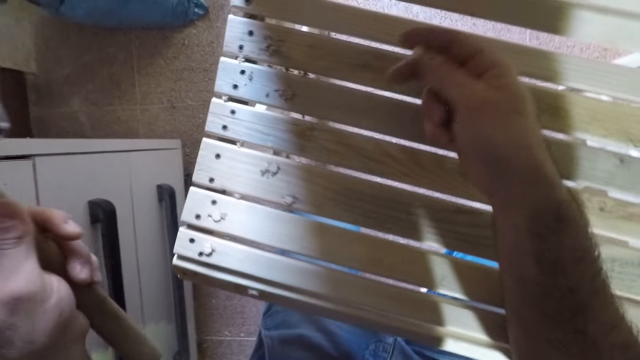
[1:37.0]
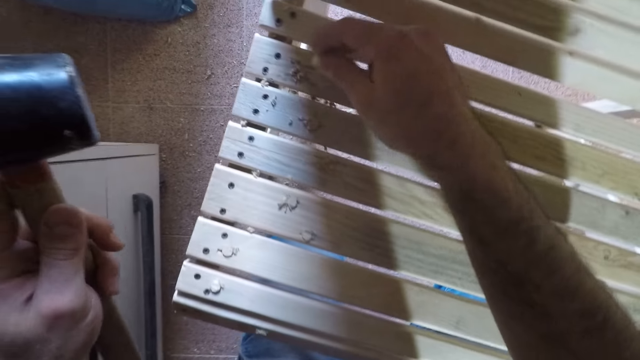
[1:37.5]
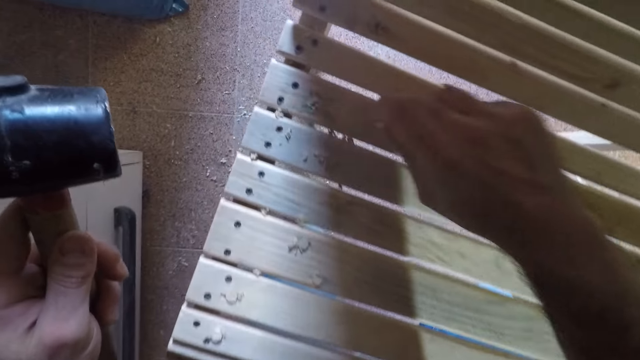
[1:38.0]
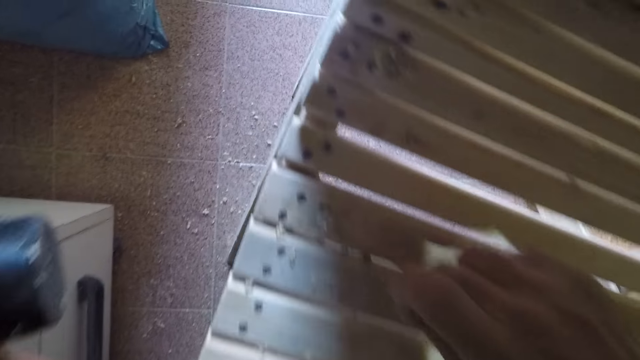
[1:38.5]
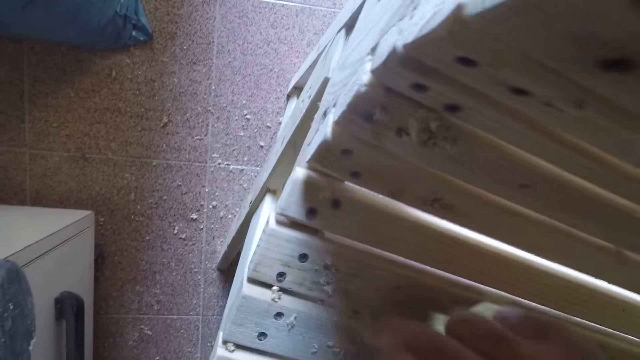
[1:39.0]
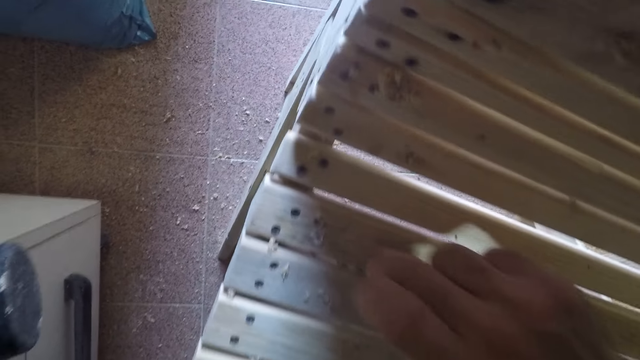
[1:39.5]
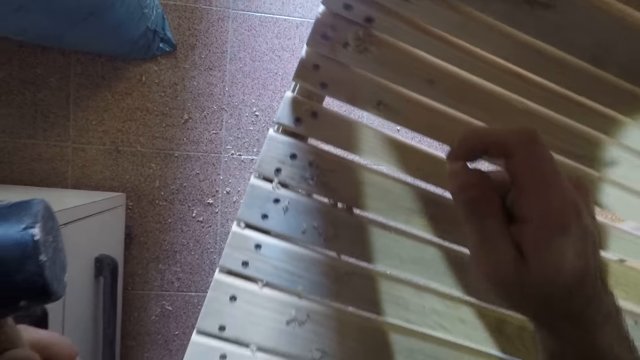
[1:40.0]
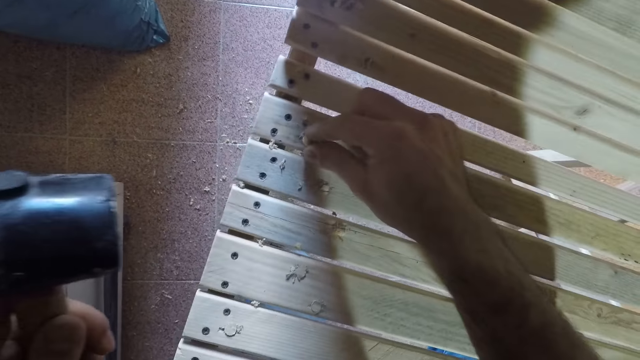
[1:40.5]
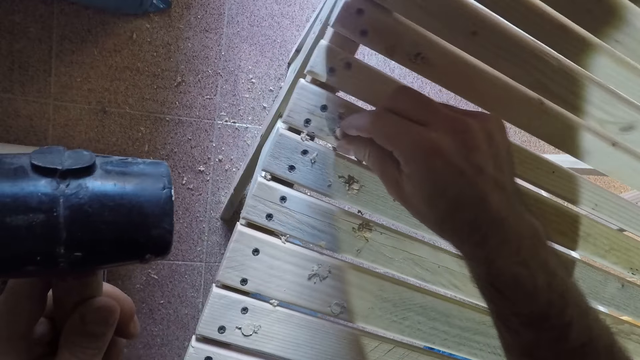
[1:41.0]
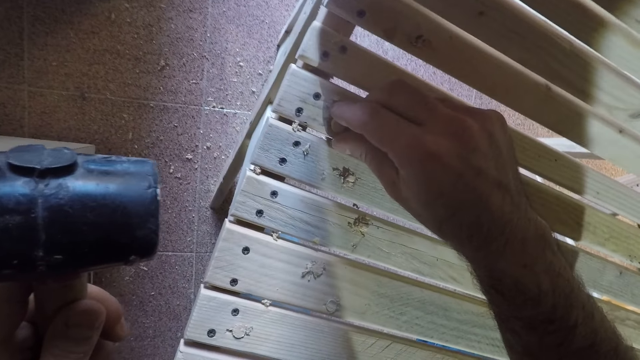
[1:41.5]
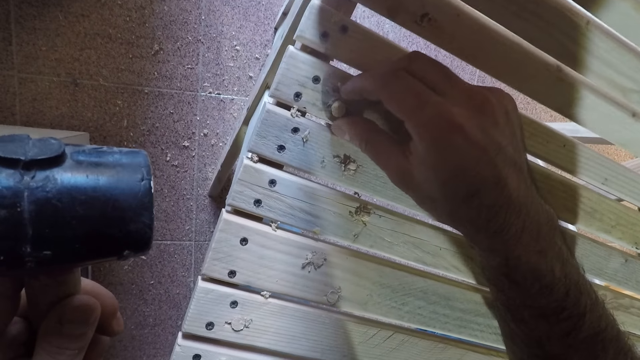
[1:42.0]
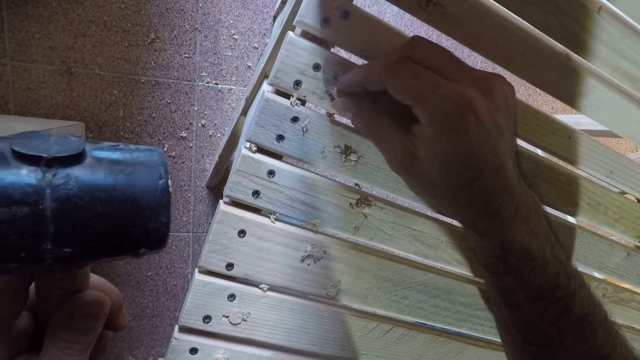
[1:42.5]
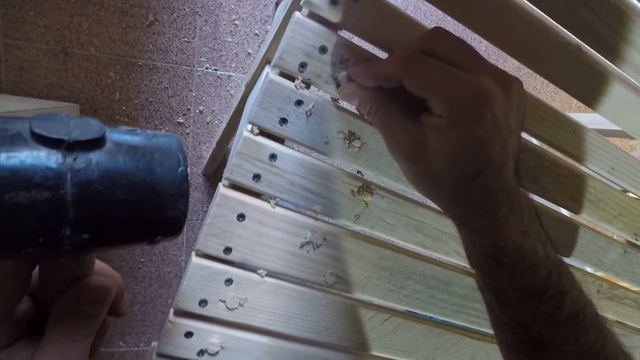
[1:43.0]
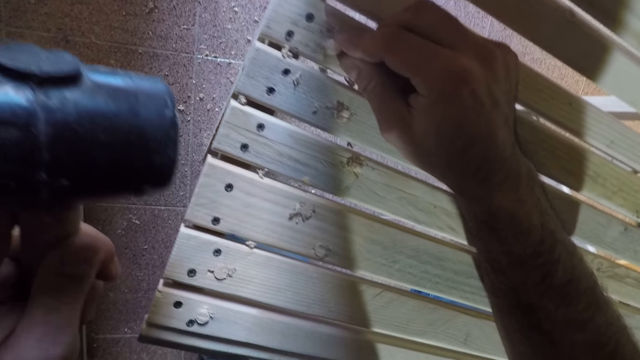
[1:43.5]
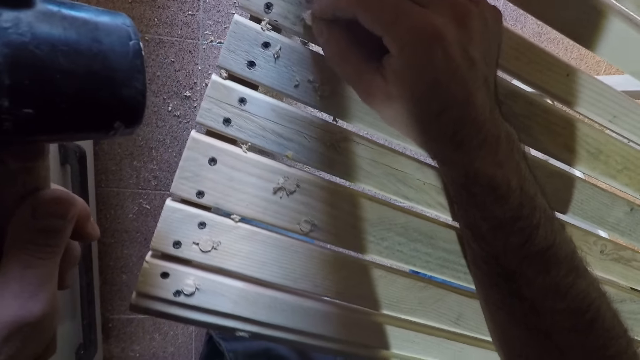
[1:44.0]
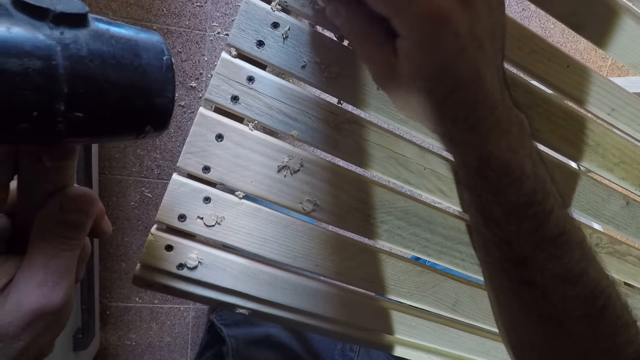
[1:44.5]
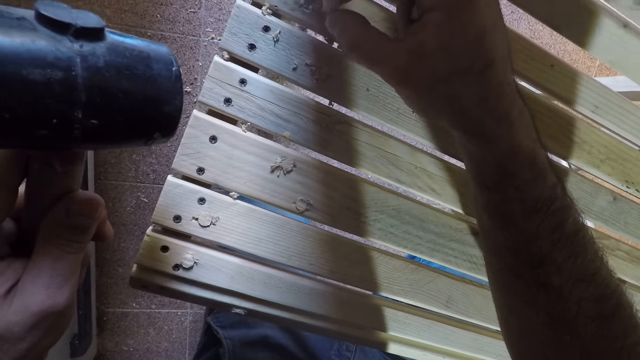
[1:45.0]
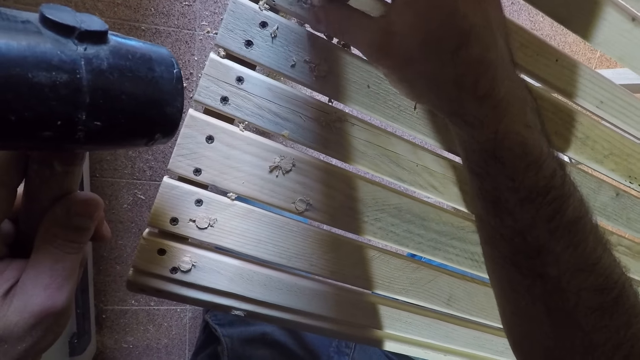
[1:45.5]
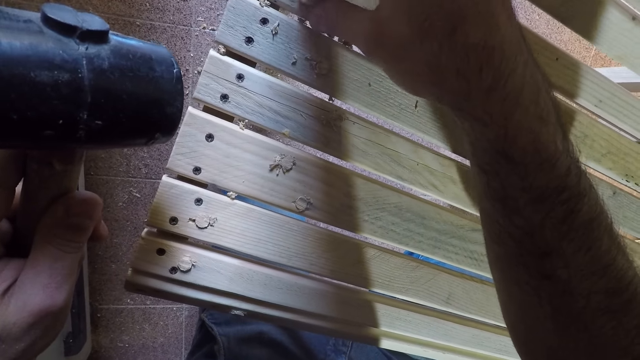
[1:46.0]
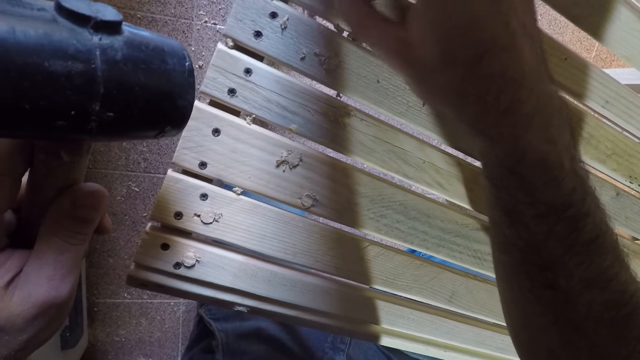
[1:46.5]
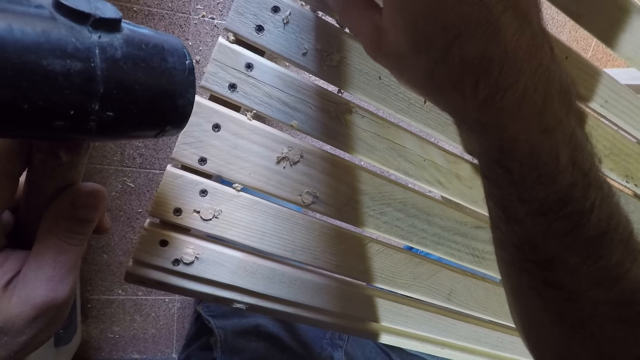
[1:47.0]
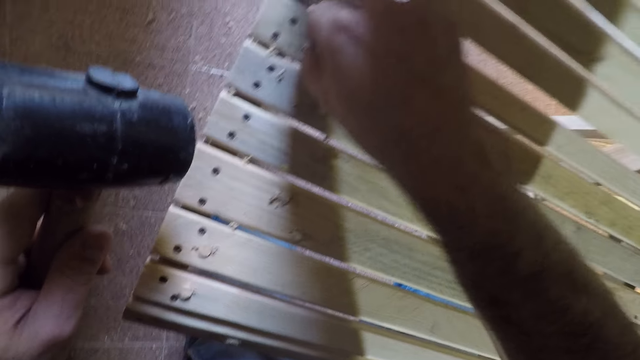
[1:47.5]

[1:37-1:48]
The camera wearer removes dirt from the woodwork with his right hand. He fixes the beech dowel on the woodwork with his right hand. He puts the wood screw hole plug in a hole.

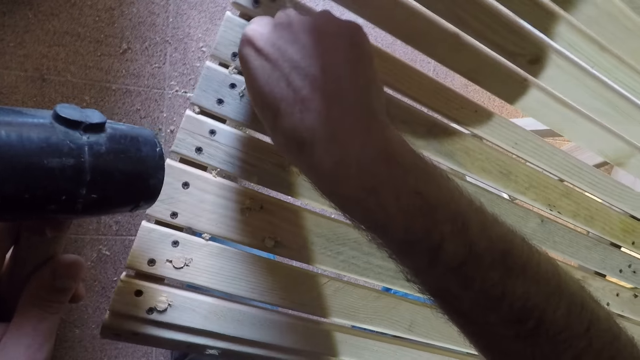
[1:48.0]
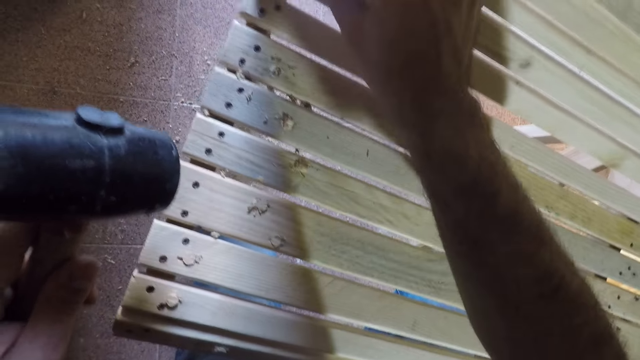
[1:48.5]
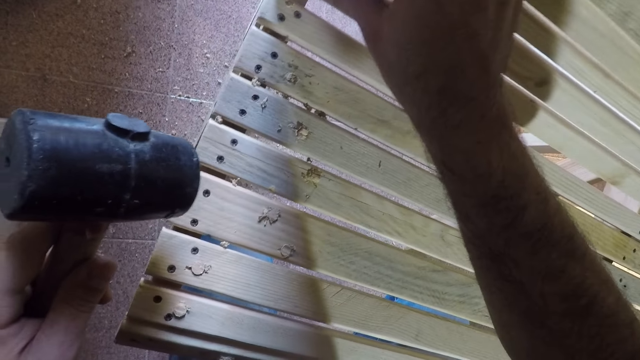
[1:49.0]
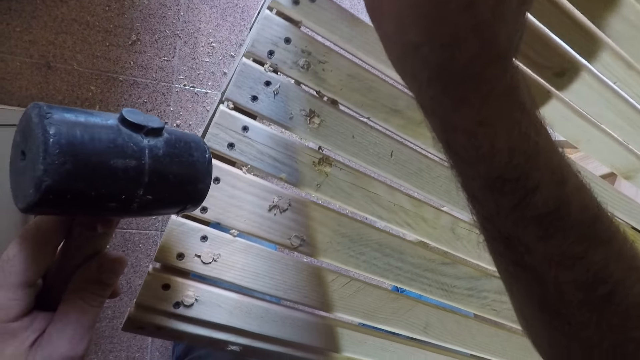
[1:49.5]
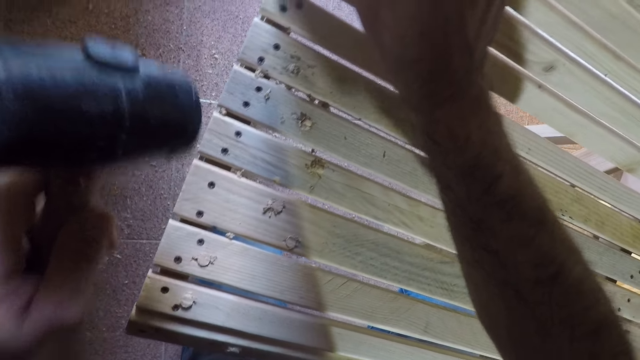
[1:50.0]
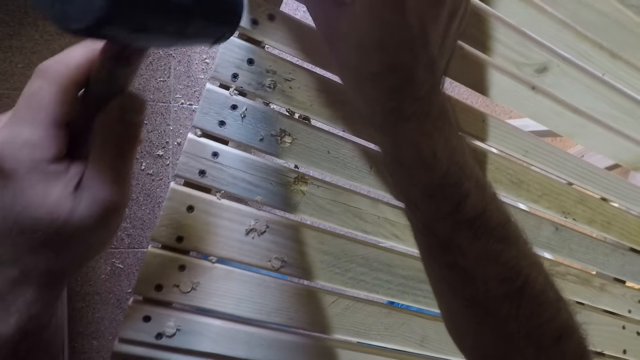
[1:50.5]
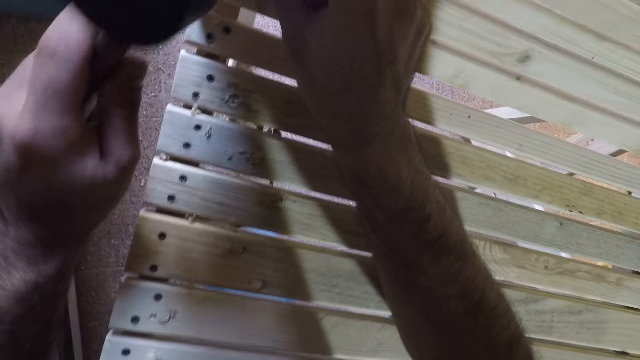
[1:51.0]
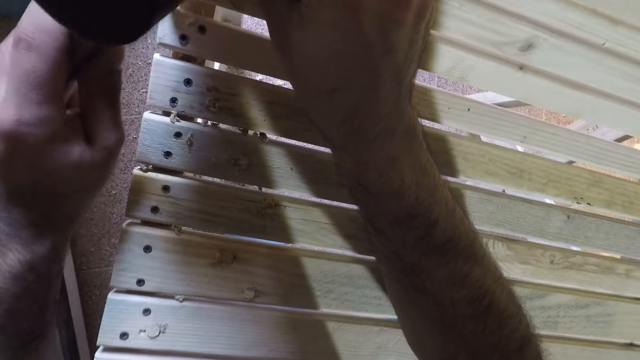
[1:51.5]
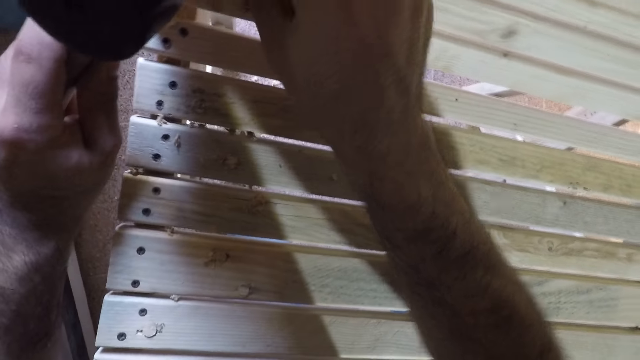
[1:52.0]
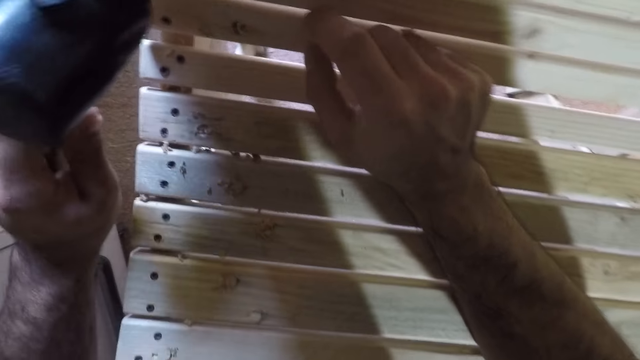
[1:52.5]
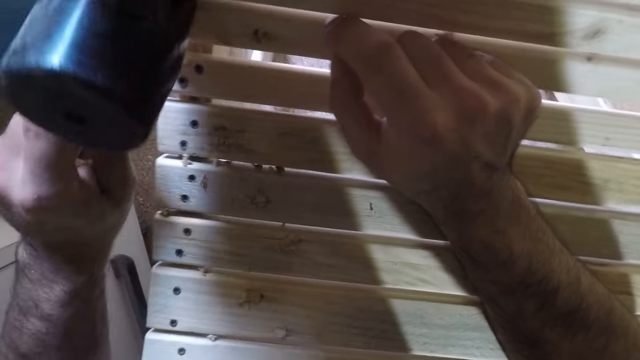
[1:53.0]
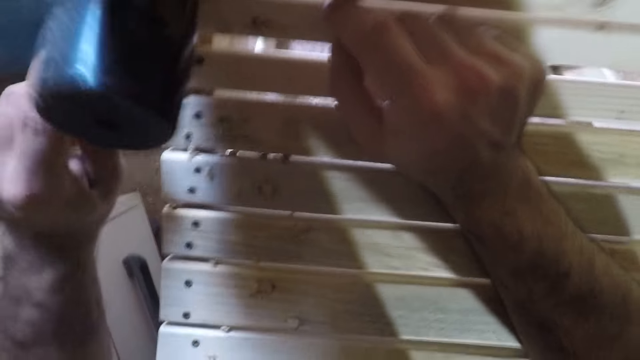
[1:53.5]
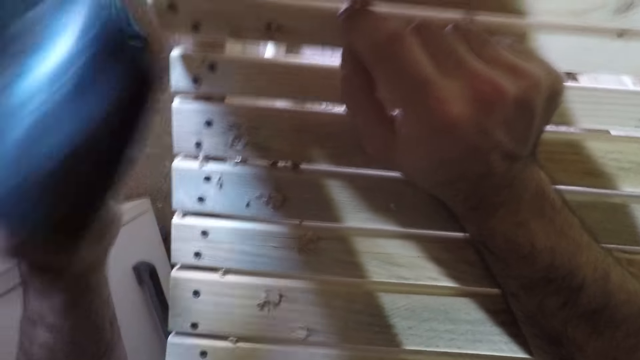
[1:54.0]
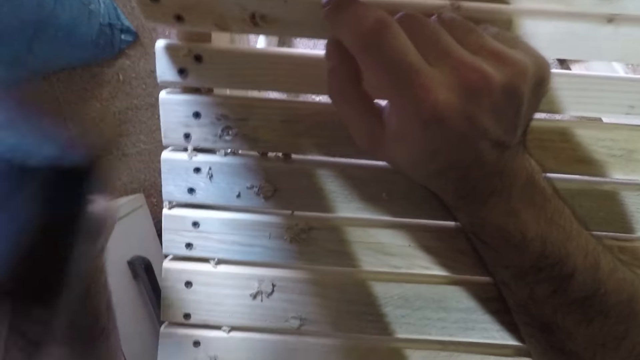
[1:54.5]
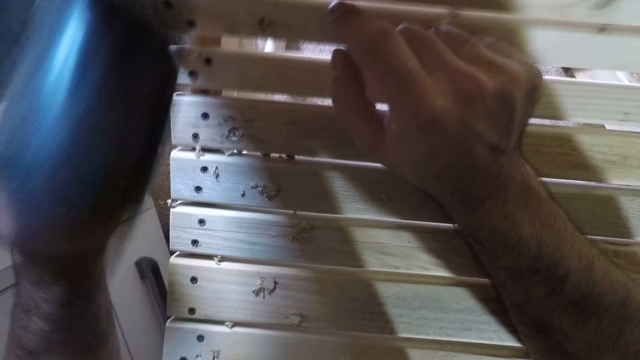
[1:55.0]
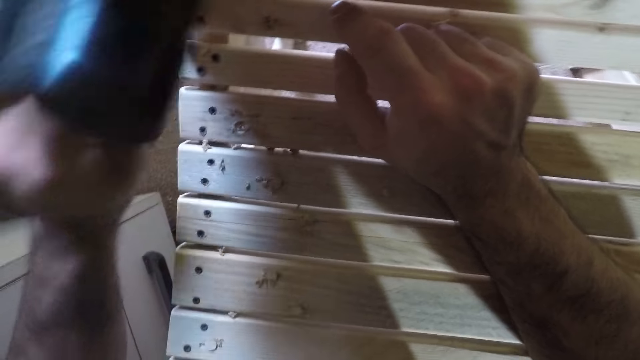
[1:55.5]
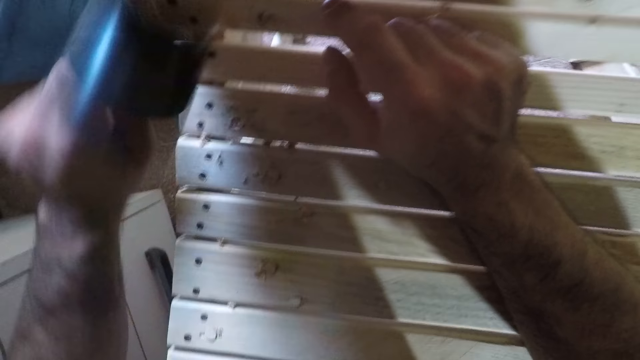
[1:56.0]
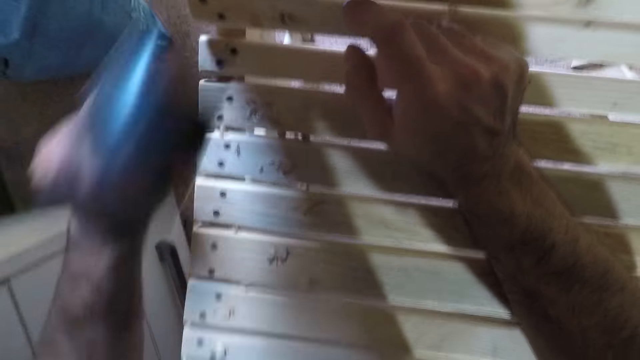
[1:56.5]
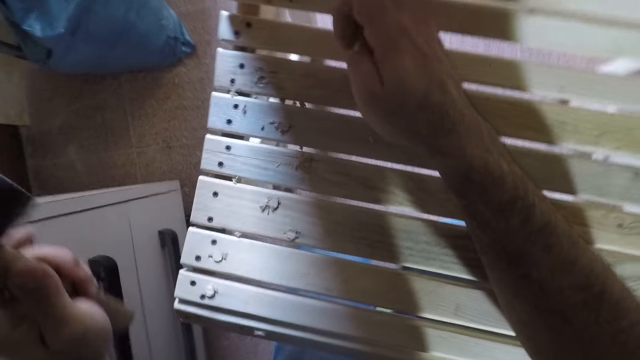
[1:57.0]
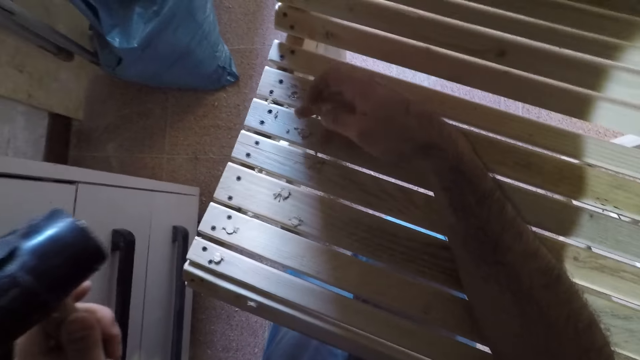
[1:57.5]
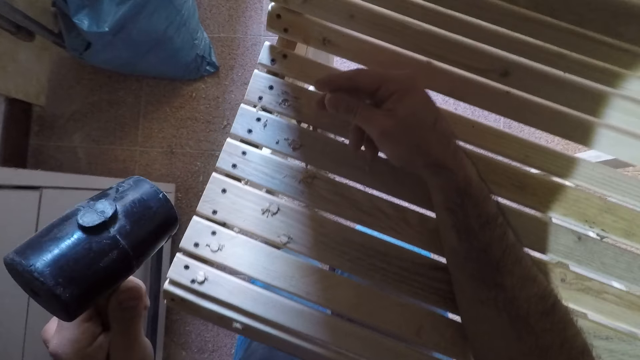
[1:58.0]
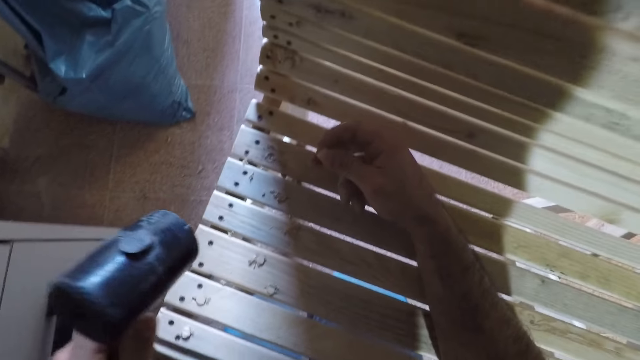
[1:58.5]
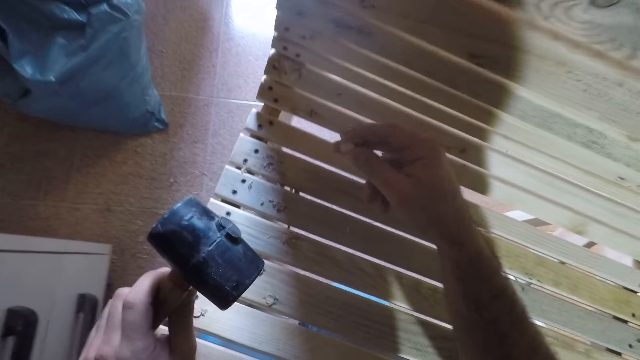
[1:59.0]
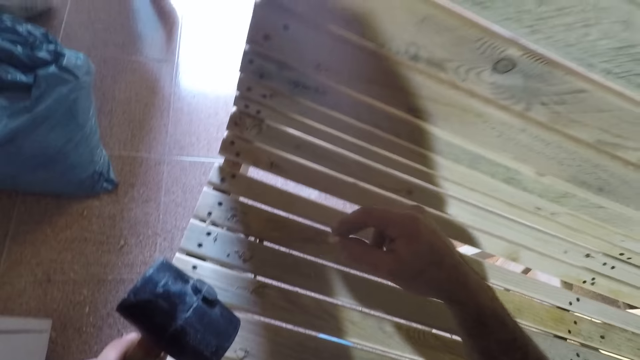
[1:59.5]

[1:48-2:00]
The camera wearer hits the hammer on the woodwork. He hammers the wood screw hole plug in the hole. He adjusts another beech dowel from his right hand.
